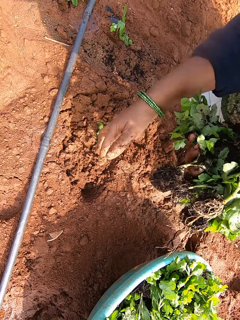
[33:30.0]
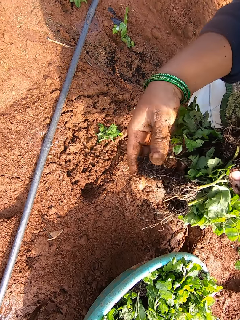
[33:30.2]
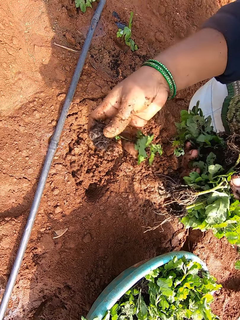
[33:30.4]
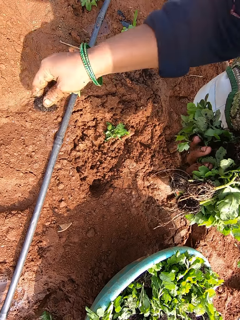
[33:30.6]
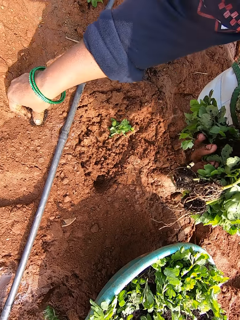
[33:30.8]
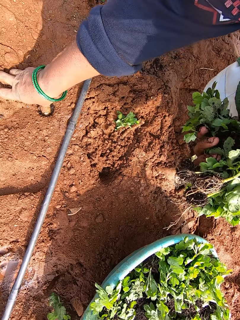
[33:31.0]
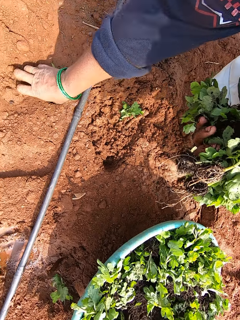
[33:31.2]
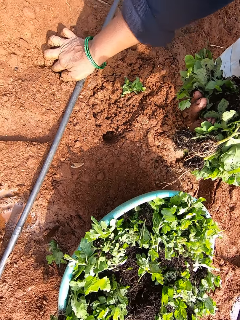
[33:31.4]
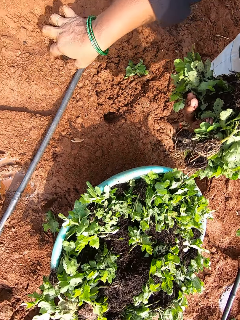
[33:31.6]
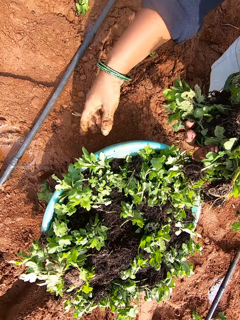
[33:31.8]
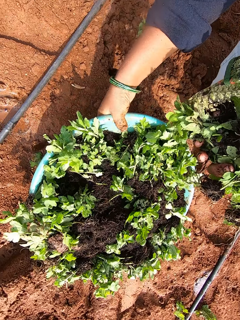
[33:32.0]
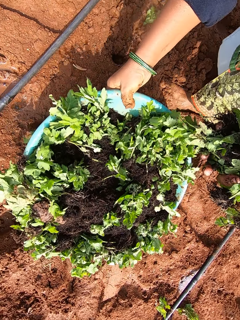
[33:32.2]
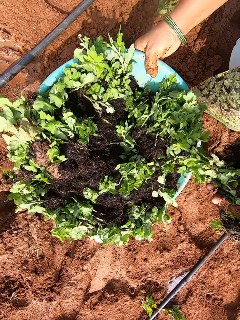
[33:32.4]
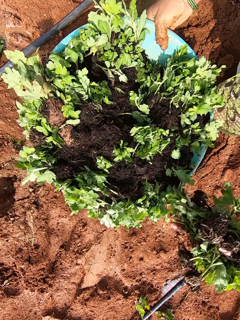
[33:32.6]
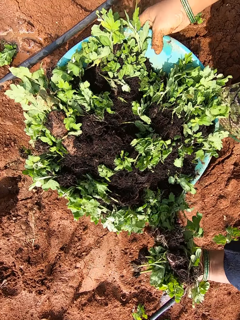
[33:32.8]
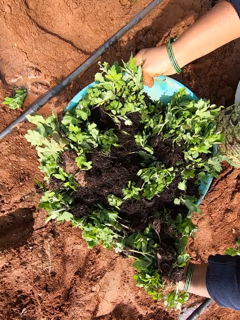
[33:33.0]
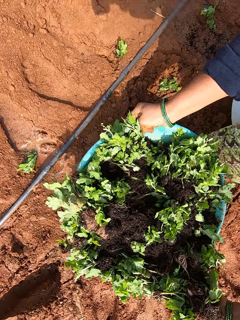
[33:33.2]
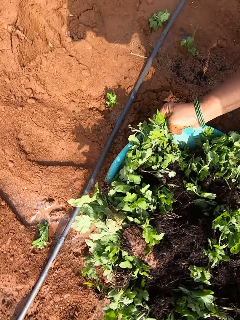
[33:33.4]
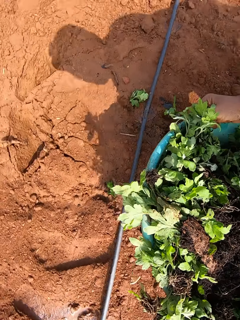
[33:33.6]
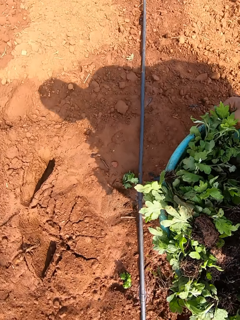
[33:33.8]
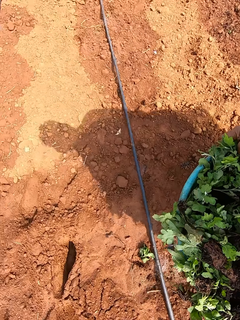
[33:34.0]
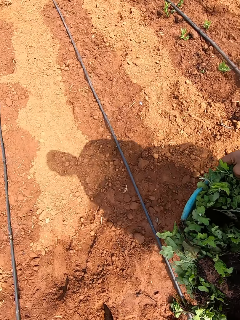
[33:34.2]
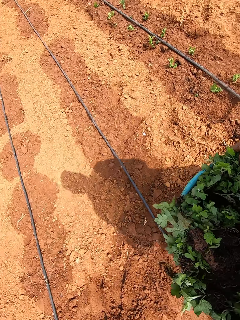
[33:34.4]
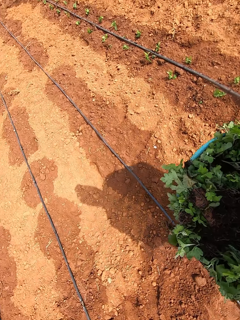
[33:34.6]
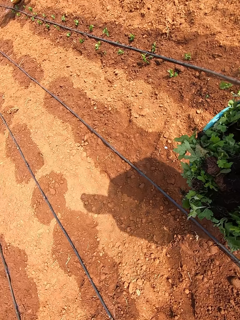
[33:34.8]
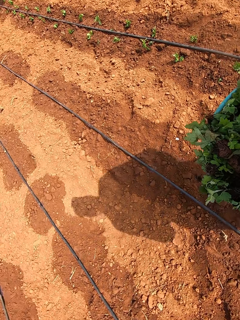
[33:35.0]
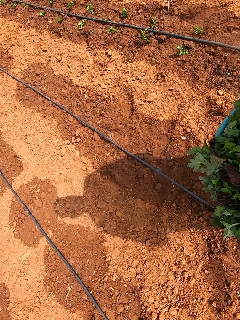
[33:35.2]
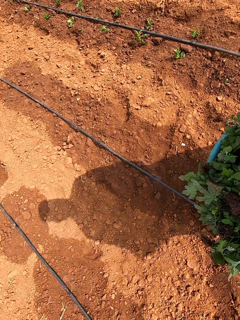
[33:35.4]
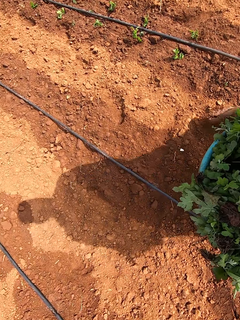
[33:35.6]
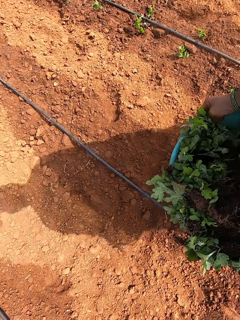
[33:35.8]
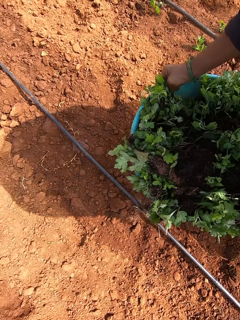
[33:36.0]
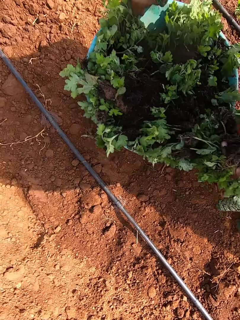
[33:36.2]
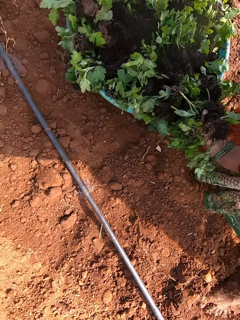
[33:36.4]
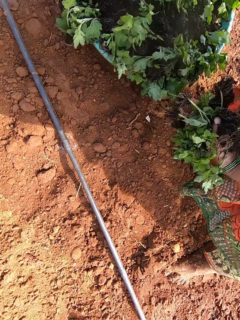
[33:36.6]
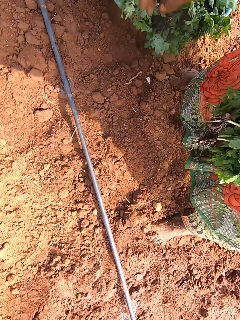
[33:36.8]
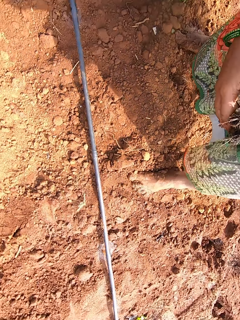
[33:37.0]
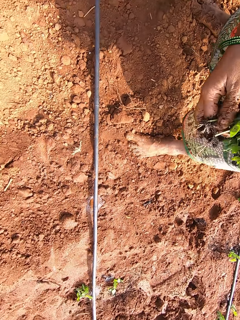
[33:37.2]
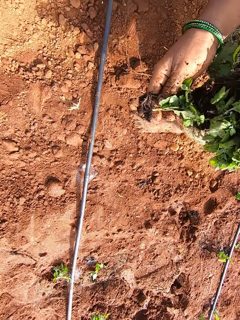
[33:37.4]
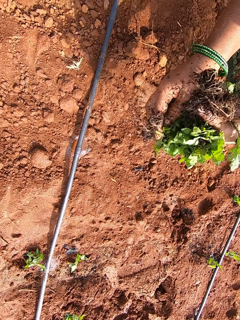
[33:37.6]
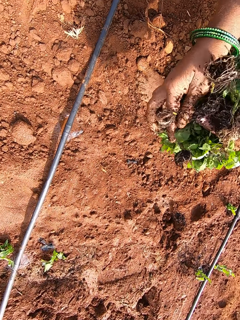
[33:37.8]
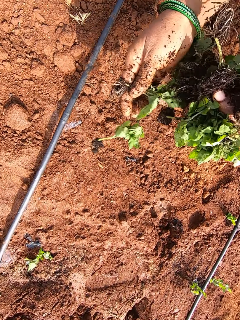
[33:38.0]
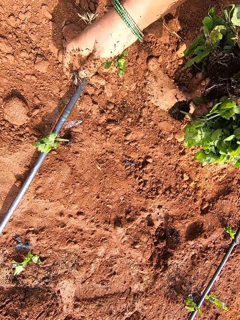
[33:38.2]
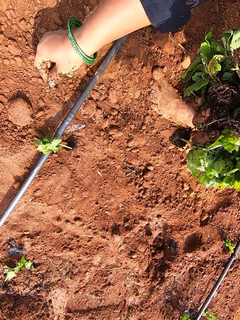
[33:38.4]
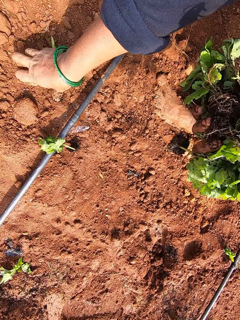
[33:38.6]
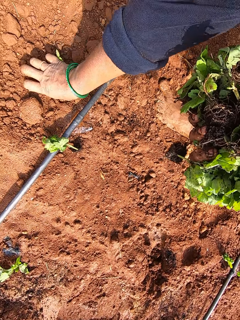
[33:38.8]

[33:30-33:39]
The camera wearer picks a seedling from her left hand with her right hand. She plants the seedling in the ground with her right hand. She holds a bowl from the ground with her right hand. She carries the bowl from the ground with both hands. She dialogues with a person. The camera wearer places the bowl on the ground with both hands. She picks a seedling from her left hand with her right hand. She plants the seedling in the ground with her right hand.

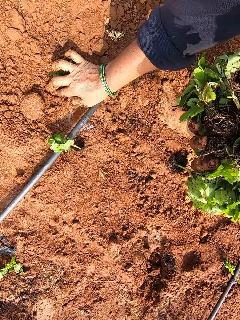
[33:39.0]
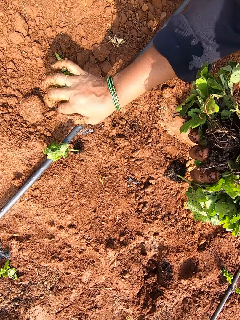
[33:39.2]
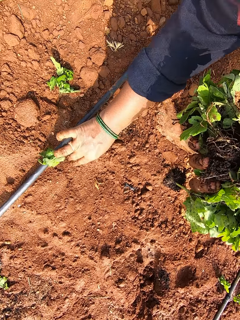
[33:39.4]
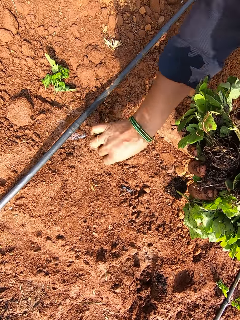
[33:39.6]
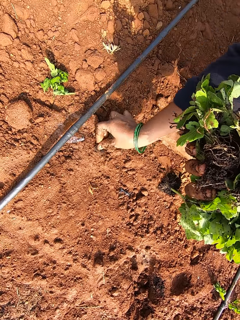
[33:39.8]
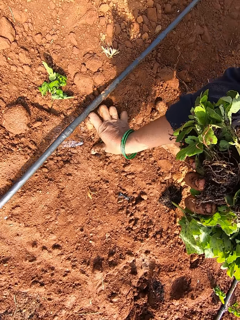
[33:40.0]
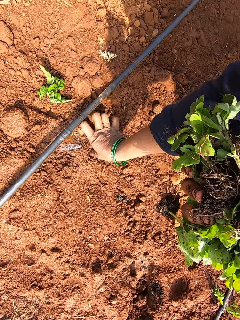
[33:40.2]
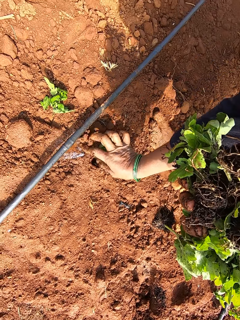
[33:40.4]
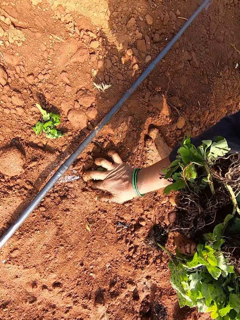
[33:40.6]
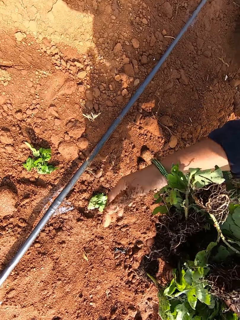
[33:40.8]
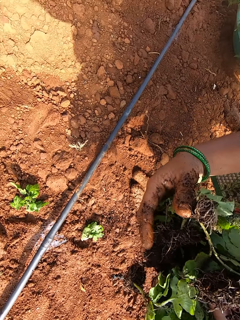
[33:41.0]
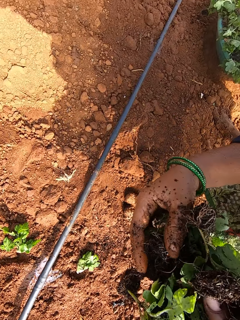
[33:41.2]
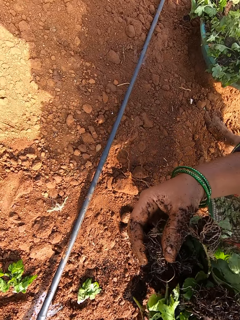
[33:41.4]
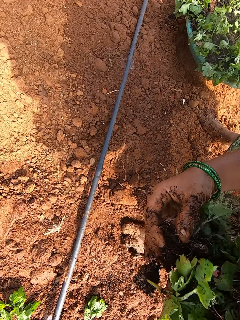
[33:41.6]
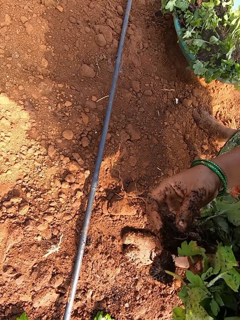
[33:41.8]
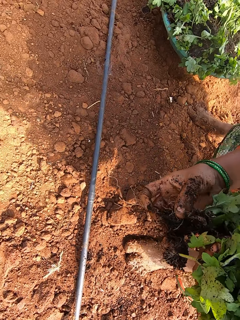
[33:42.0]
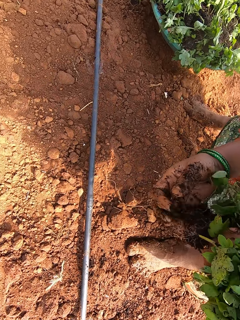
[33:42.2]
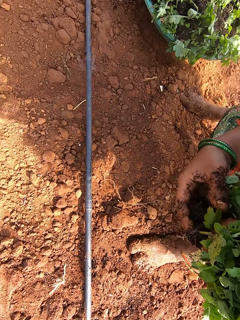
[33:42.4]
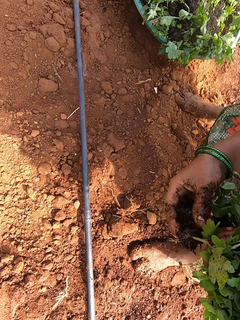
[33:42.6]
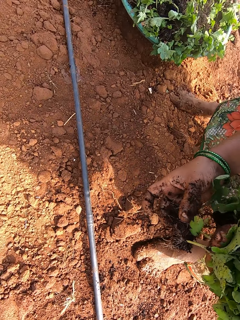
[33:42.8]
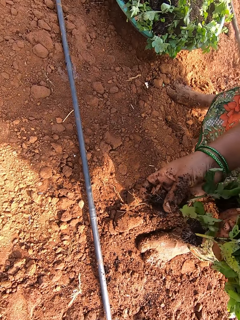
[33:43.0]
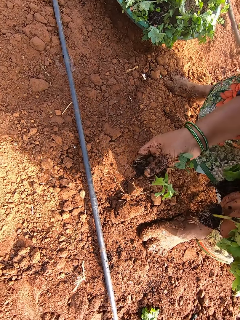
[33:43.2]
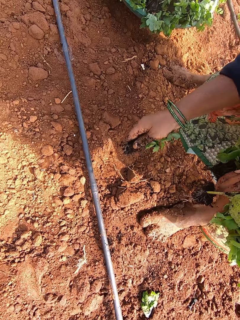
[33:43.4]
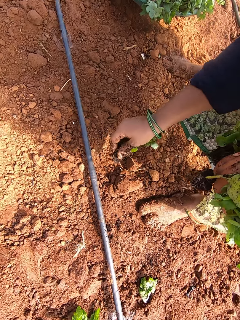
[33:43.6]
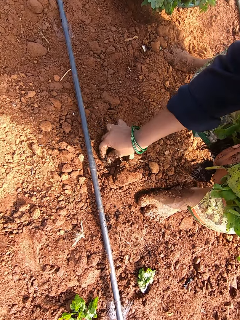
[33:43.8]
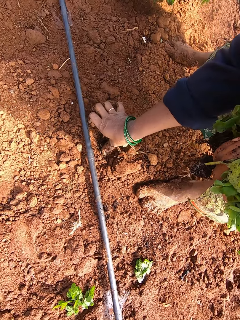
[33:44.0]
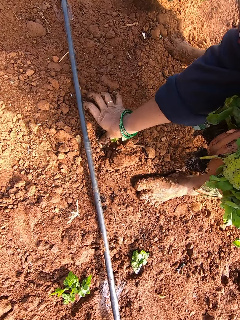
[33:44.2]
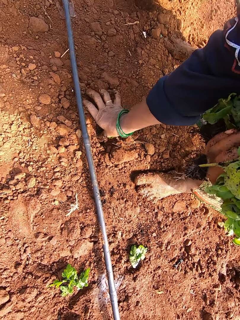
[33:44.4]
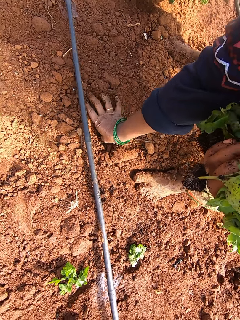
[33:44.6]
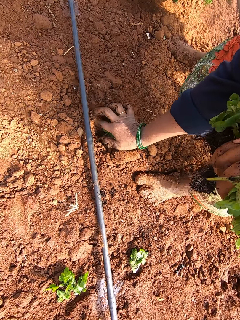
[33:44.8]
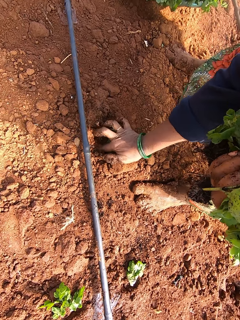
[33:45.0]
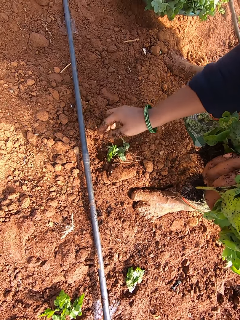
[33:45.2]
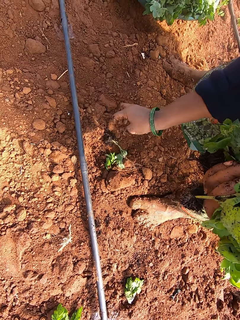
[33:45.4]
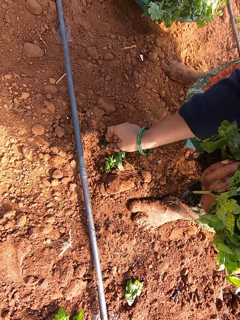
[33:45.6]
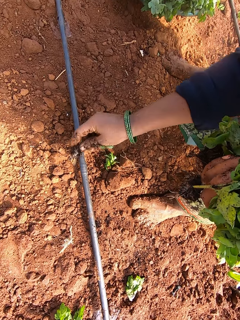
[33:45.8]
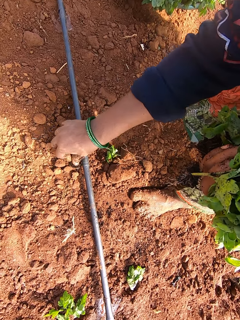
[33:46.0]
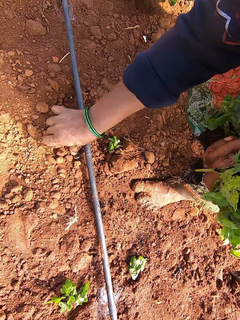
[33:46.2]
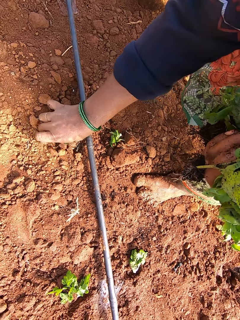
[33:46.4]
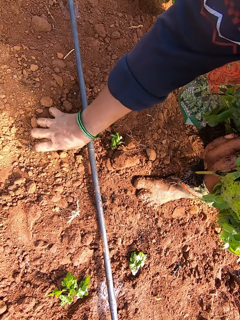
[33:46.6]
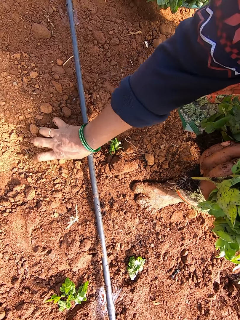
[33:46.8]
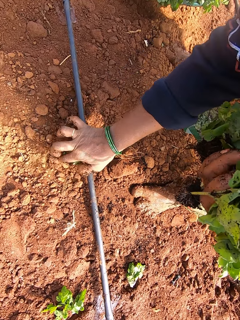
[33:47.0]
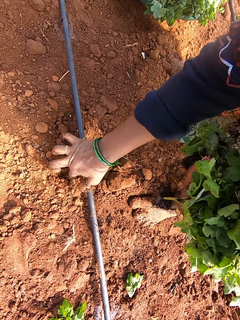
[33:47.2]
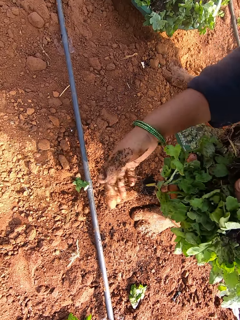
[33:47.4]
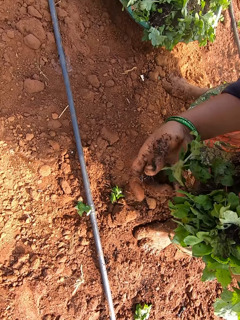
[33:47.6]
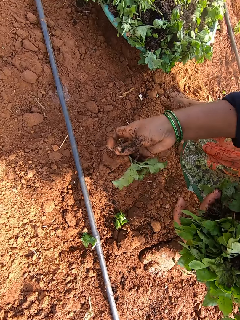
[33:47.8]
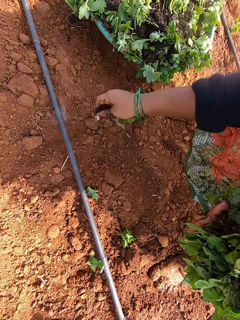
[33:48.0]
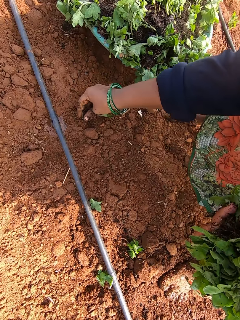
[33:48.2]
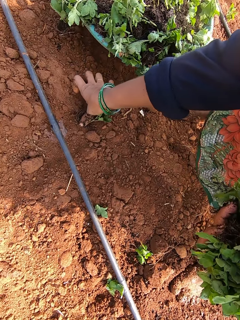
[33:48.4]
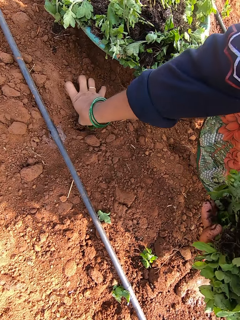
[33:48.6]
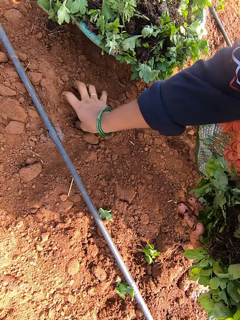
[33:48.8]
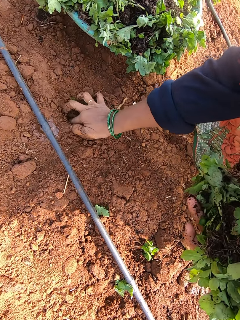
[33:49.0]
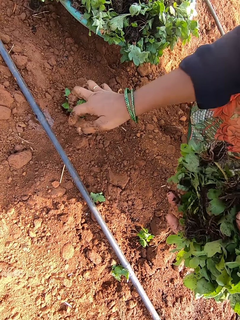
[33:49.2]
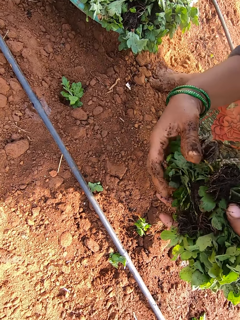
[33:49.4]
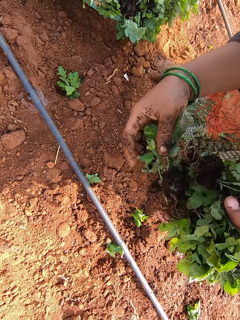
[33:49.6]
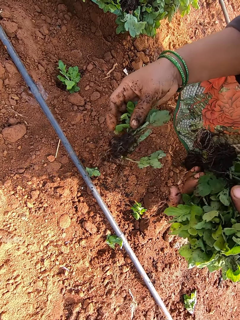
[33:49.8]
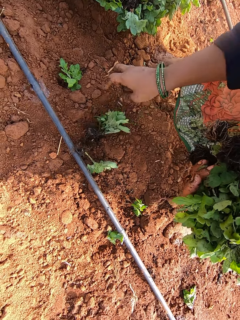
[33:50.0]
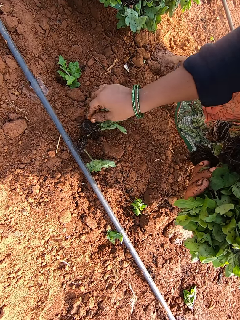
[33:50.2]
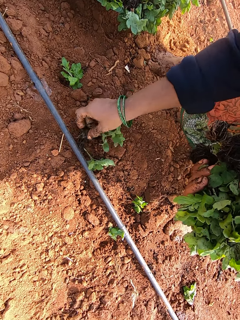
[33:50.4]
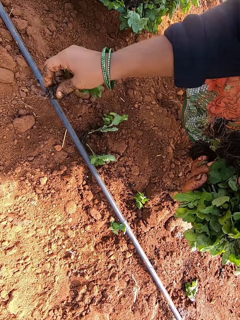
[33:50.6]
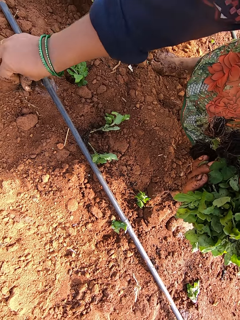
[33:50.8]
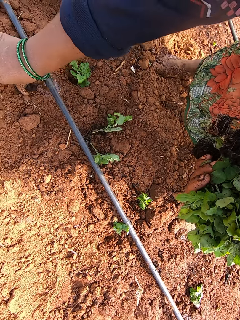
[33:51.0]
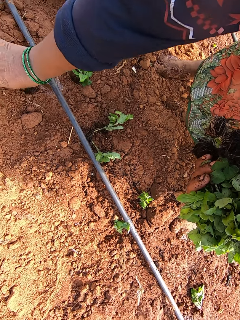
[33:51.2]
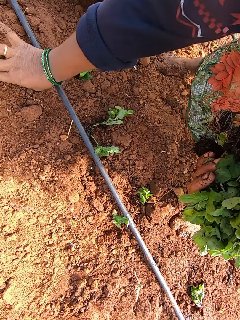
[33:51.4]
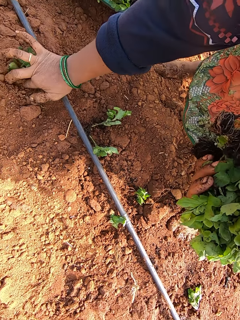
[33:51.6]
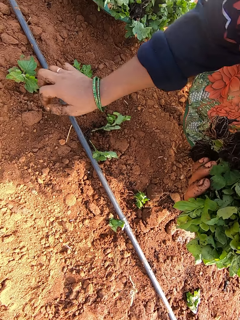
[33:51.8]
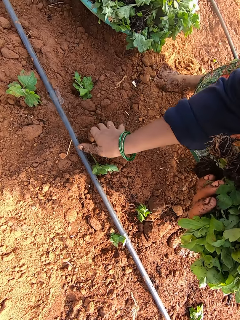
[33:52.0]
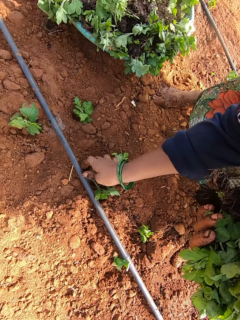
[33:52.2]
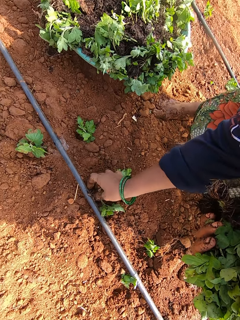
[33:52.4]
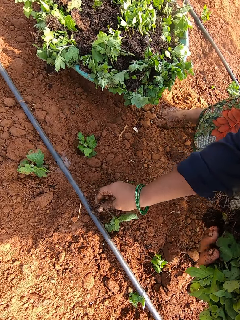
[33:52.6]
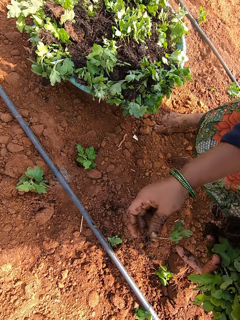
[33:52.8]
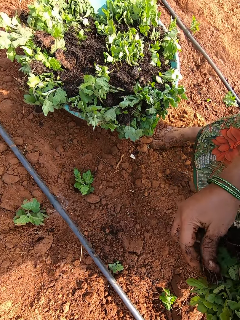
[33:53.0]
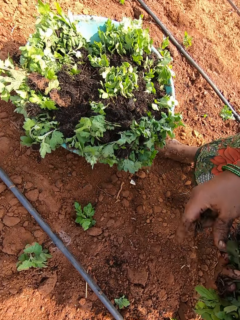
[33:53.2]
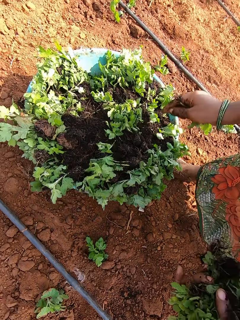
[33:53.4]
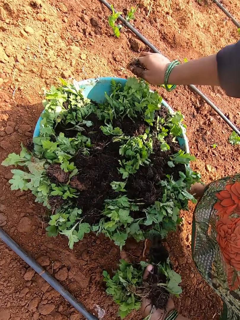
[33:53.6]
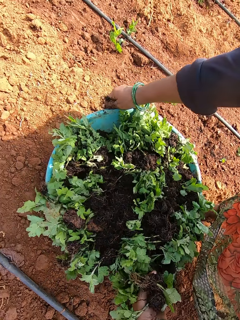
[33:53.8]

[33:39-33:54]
The camera wearer picks a seedling from the ground with her right hand. She plants the seedling in the ground with her right hand. She picks a seedling from her left hand with her right hand. She plants the seedling in the ground with her right hand. She picks a seedling from the ground with her right hand. She plants the seedling in the ground with her right hand. She picks a seedling from her left hand with her right hand. She plants the seedling in the ground with her right hand. She picks some seedlings from her left hand with her right hand. She drops the seedlings to the ground with her right hand. She picks a seedling from the ground with her right hand. She plants the seedling in the ground with her right hand. She picks some seedlings from the ground with her right hand. She passes the seedlings from her right hand with her left hand.
